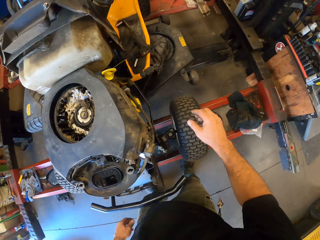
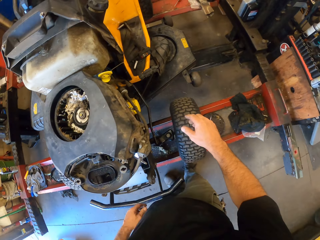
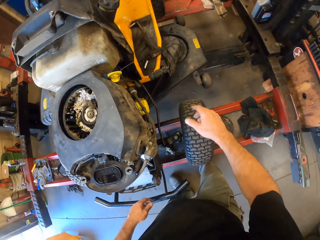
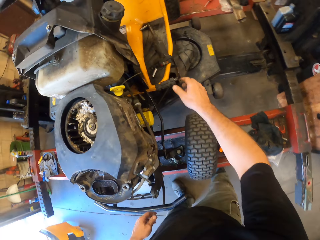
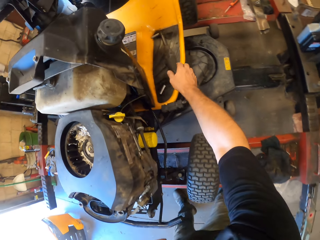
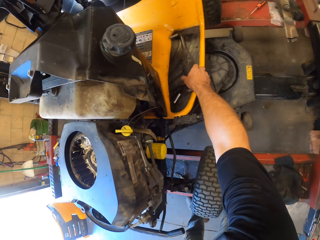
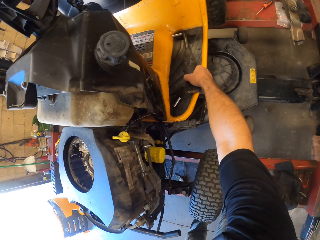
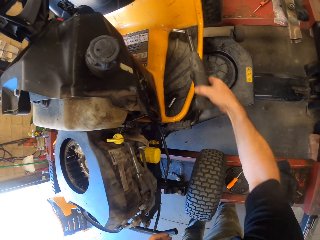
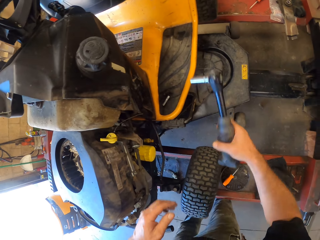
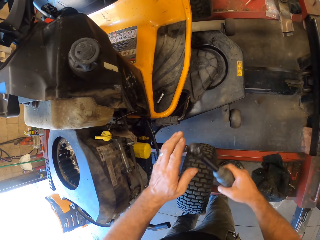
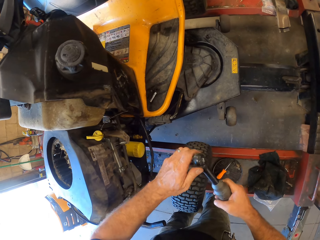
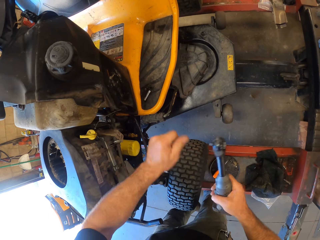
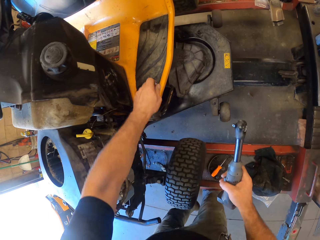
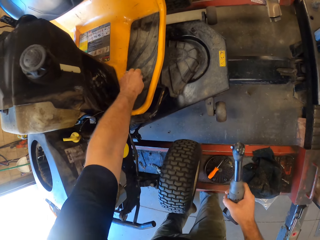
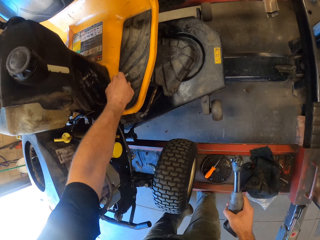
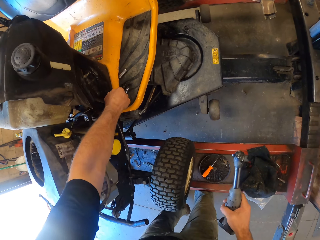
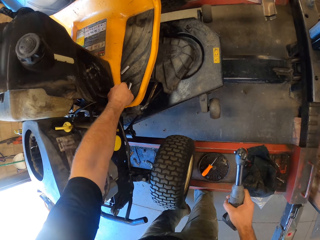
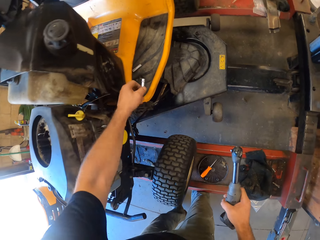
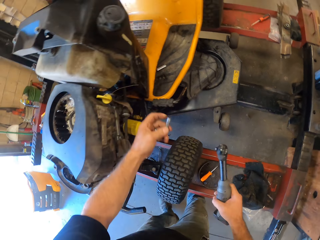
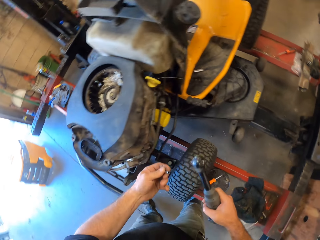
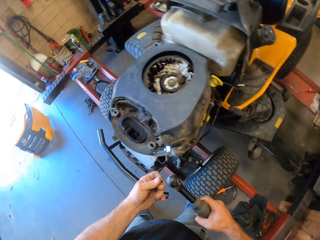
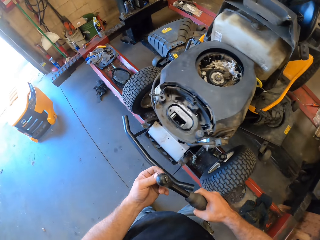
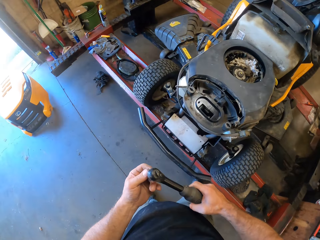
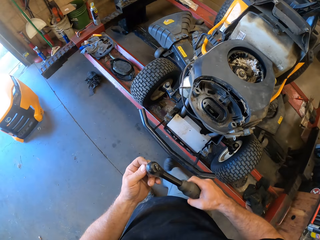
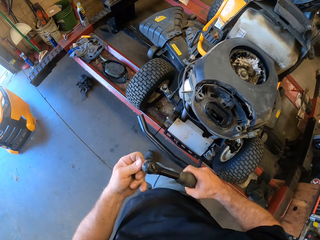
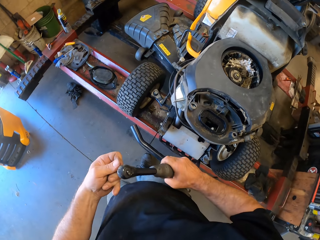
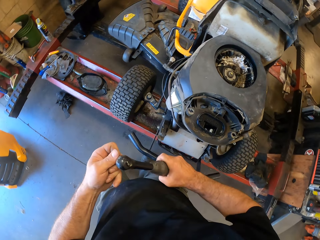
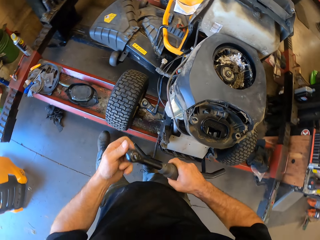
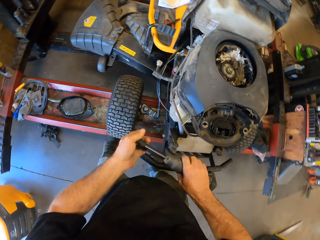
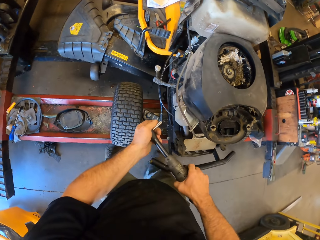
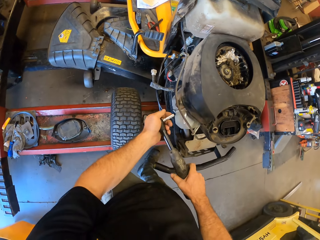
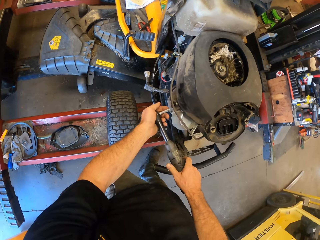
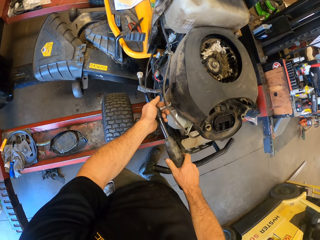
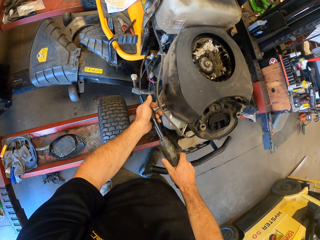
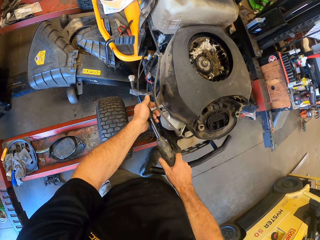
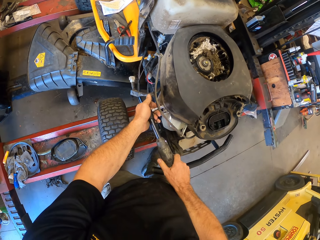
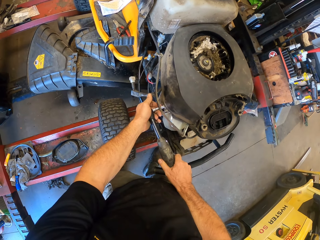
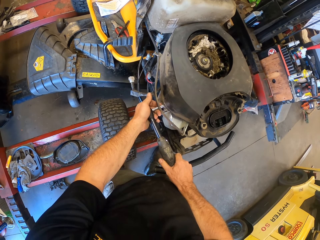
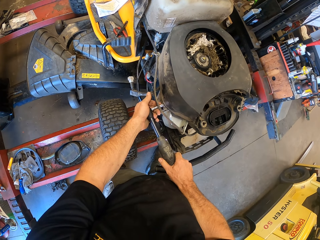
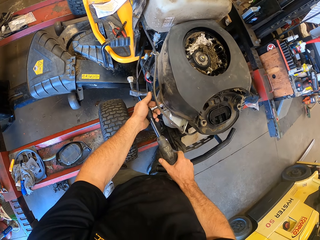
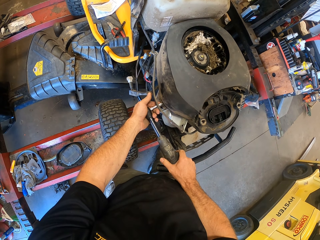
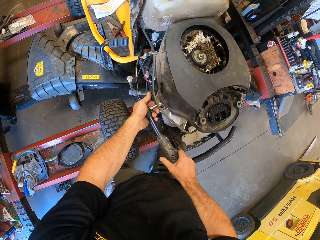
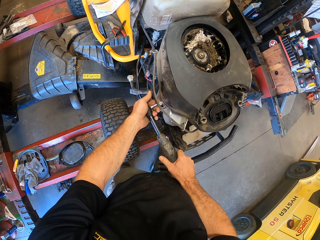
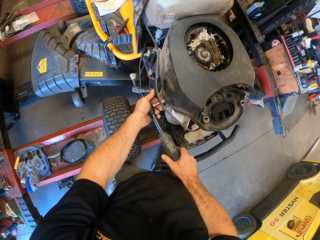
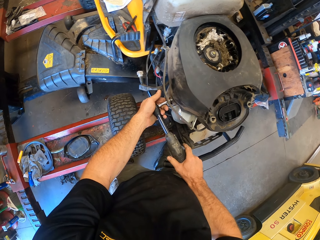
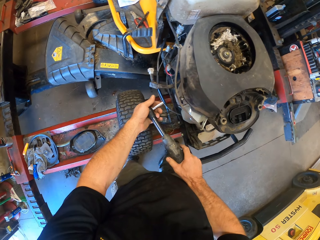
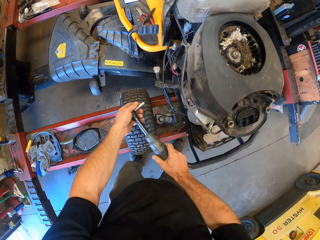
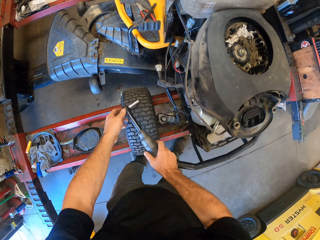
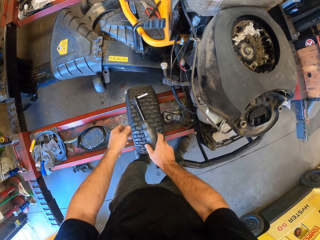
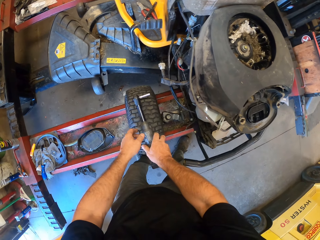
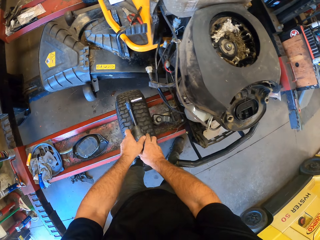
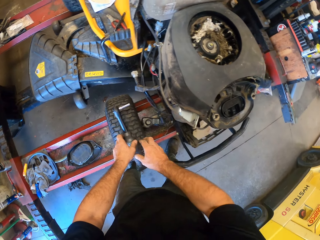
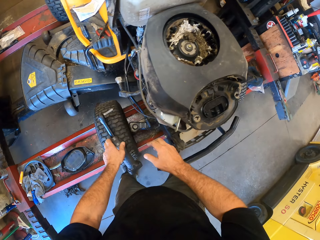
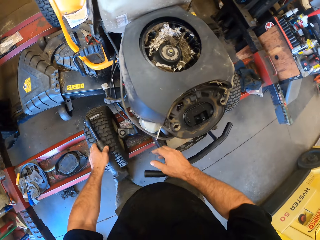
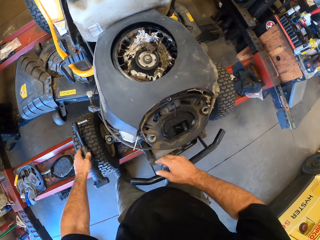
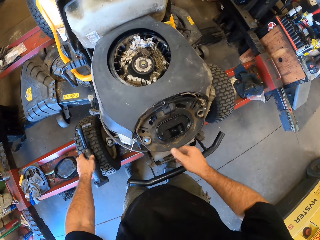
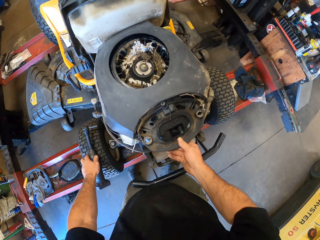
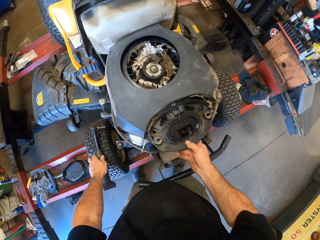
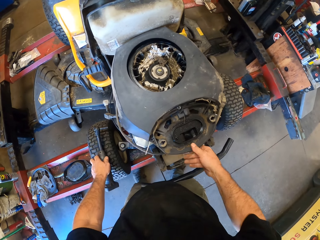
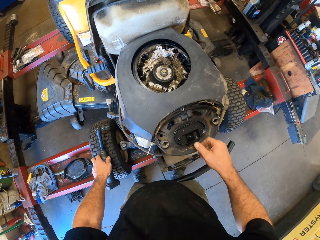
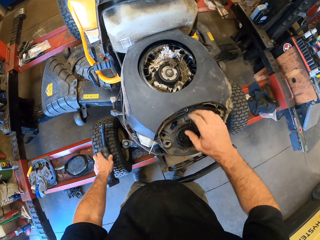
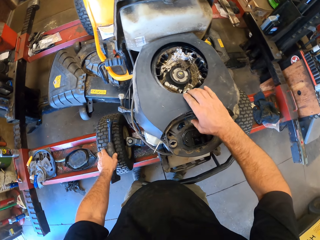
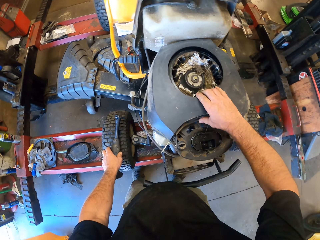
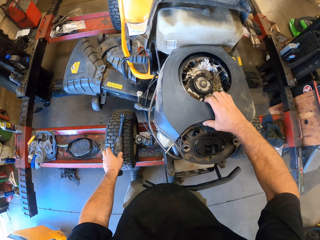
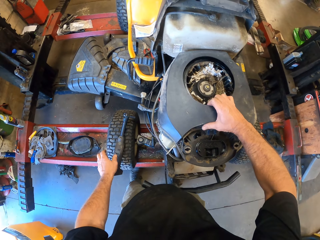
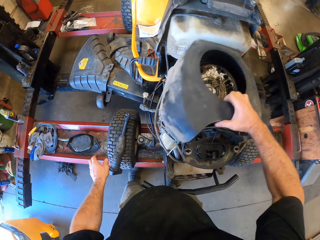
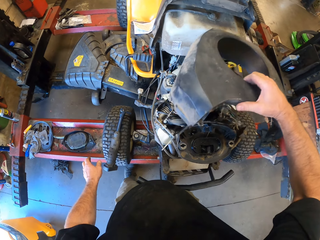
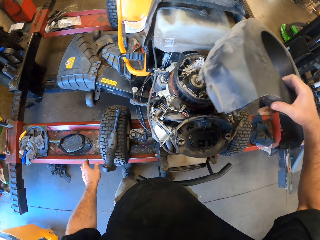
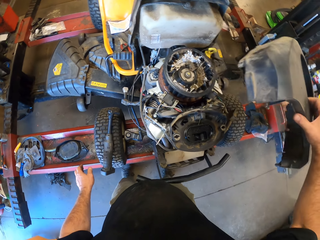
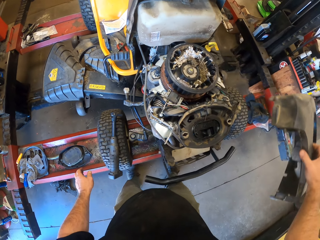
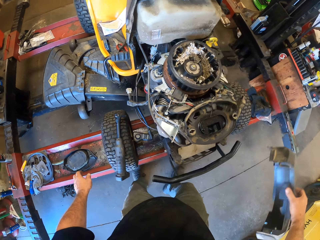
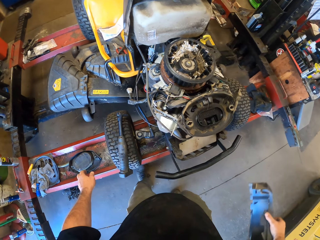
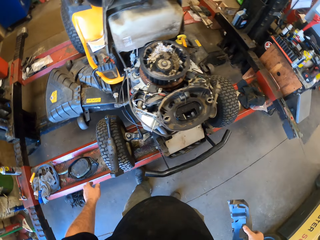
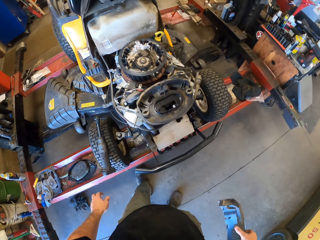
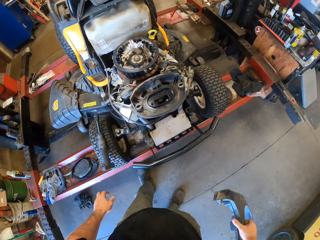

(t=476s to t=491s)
The camera wearer picks up the wrench from the lawn mower with his right hand. He removes the wrench tube from the wrench with his left hand. He drops the wrench tube on the lawn mower with his left hand. He picks up the wrench tube on the lawn mower with his left hand. He attaches the wrench tube to the wrench with his hands. He unscrews a bolt from the lawn mower with the wrench in his hands. He drops the wrench on a wheel of the lawn mower with his hands. He removes a housing of the engine with his right hand.

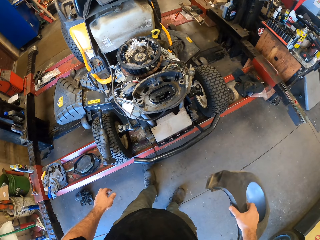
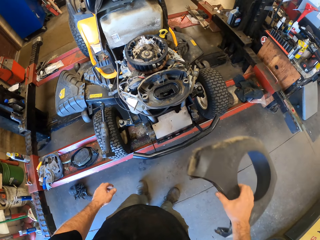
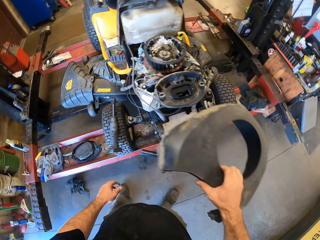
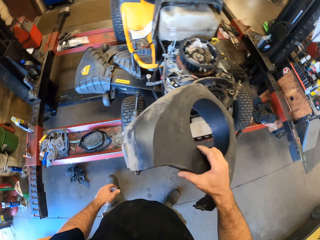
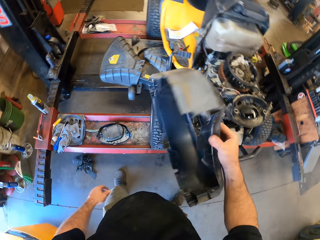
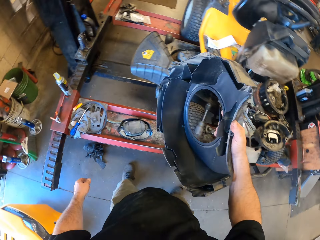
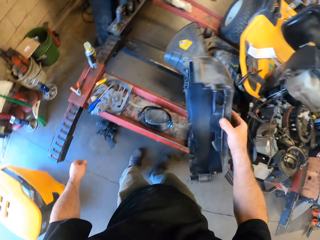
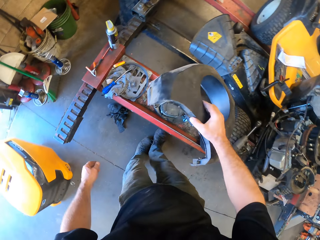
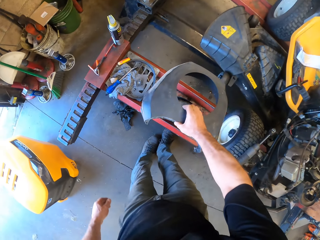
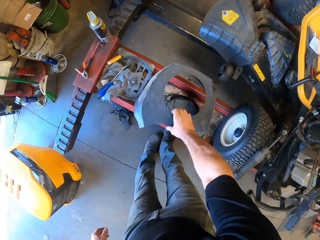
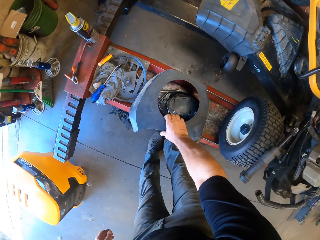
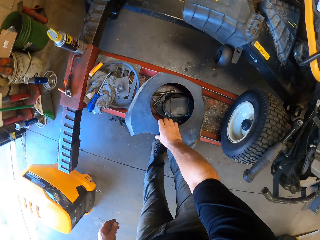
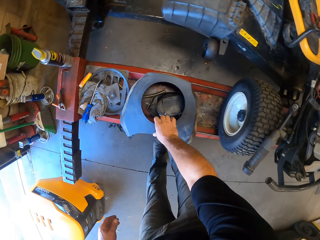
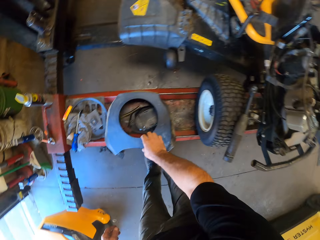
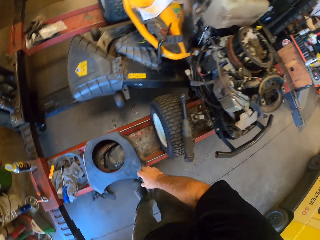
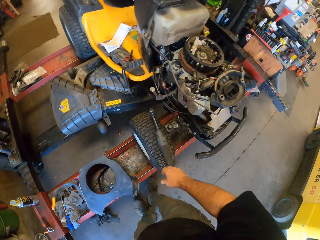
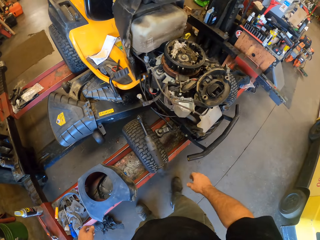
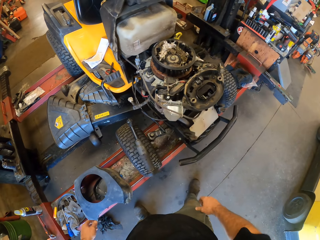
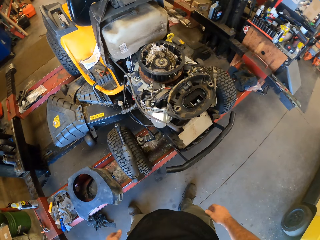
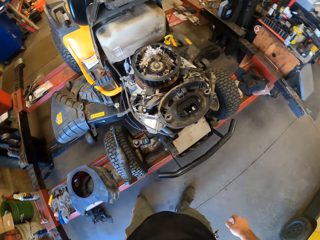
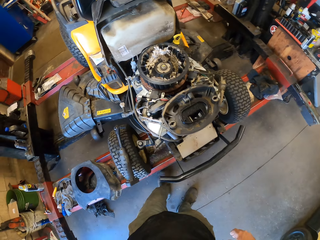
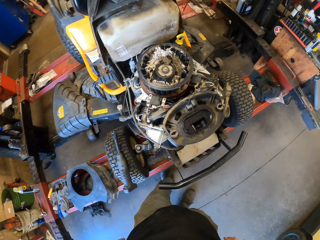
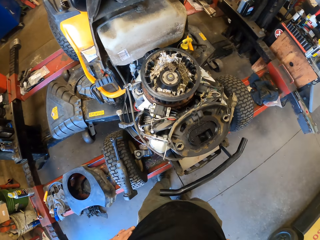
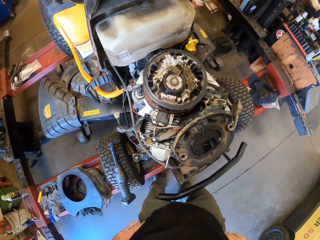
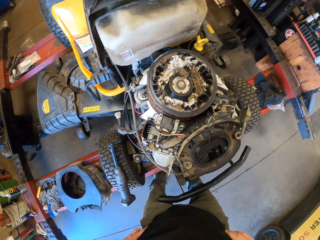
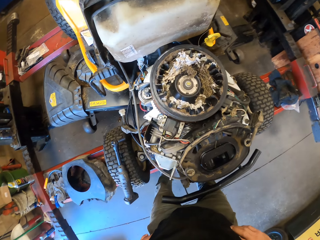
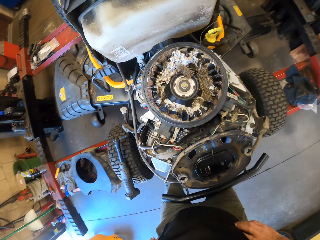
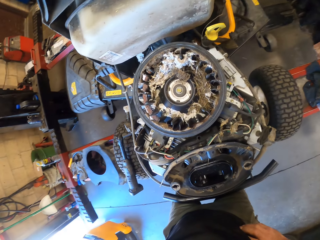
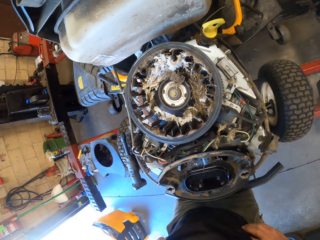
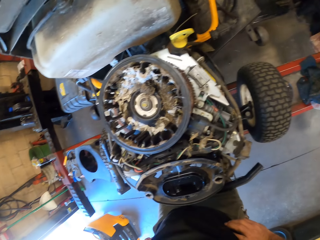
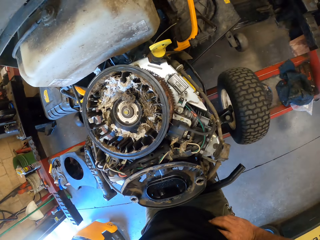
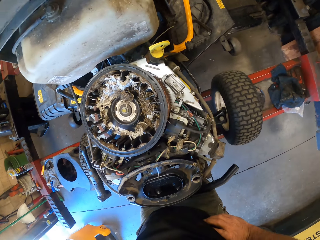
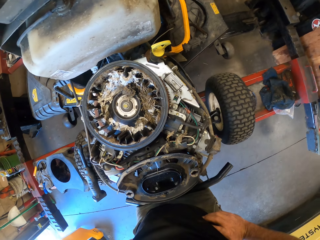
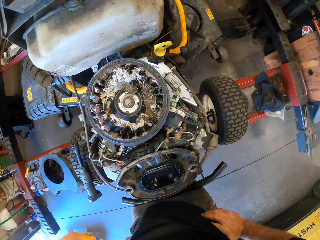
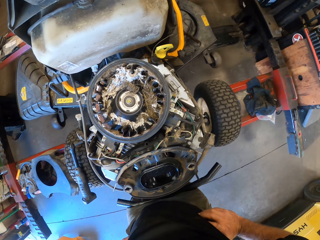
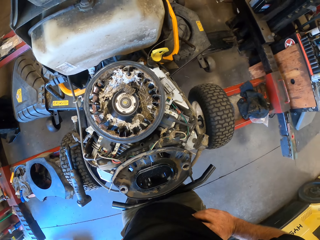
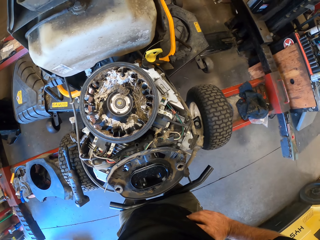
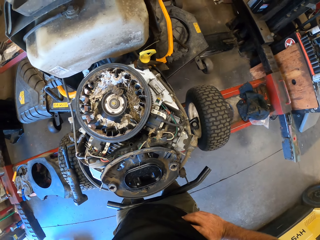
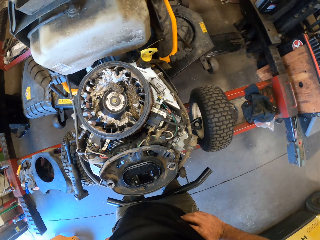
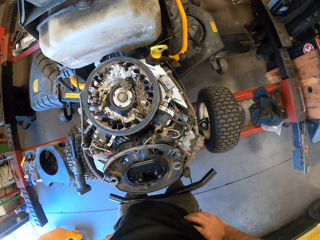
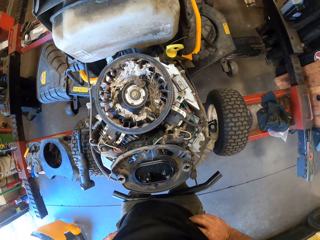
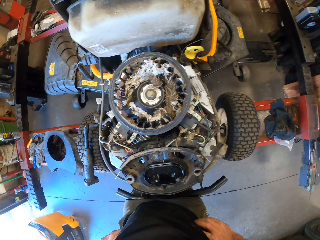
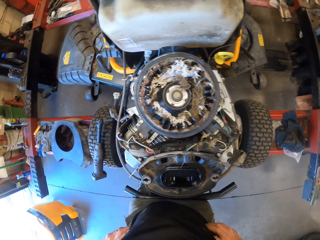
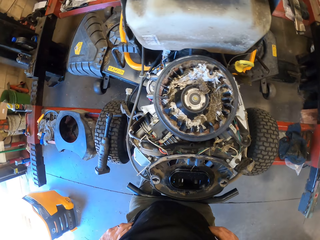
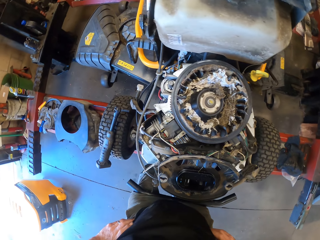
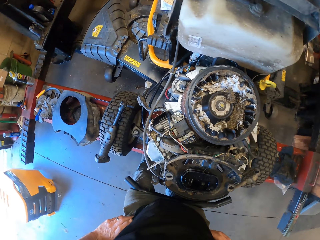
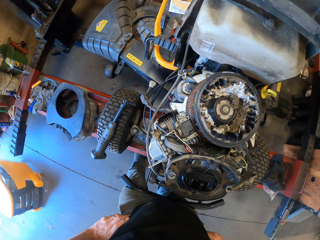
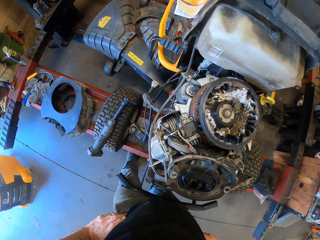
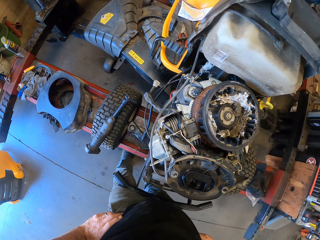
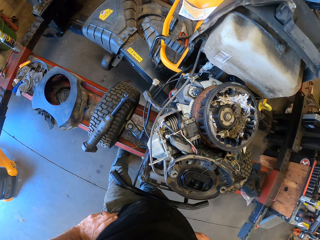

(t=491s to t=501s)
The camera wearer drops the housing of the engine on the rail with his right hand. He looks at the engine.
